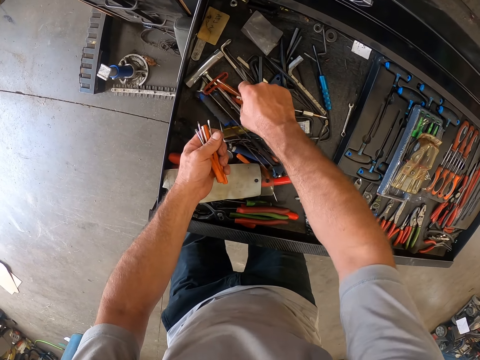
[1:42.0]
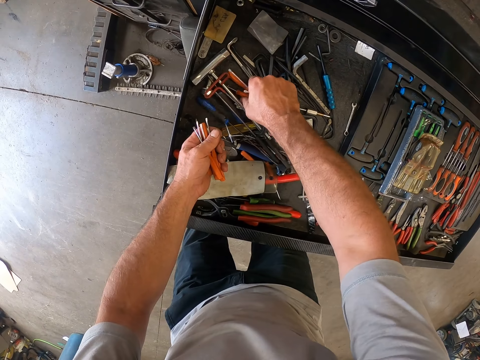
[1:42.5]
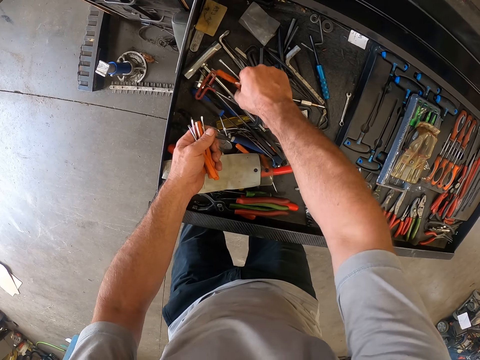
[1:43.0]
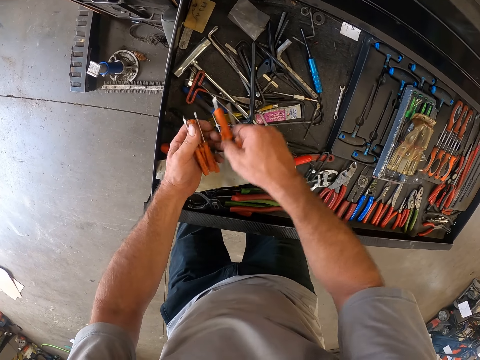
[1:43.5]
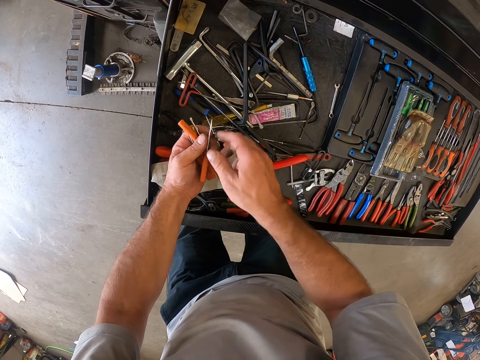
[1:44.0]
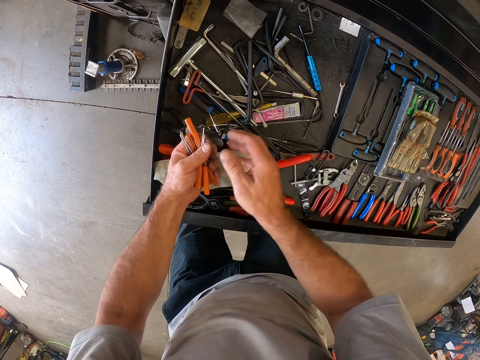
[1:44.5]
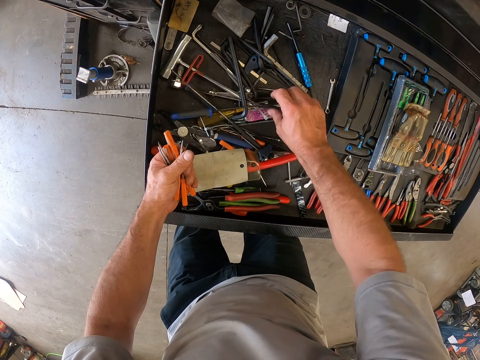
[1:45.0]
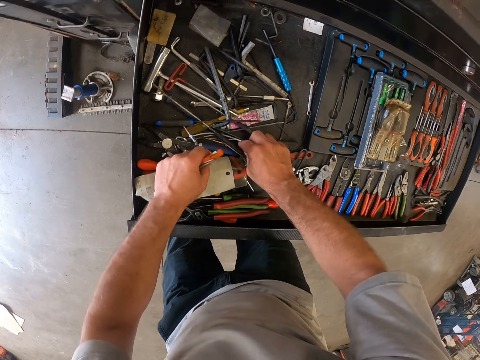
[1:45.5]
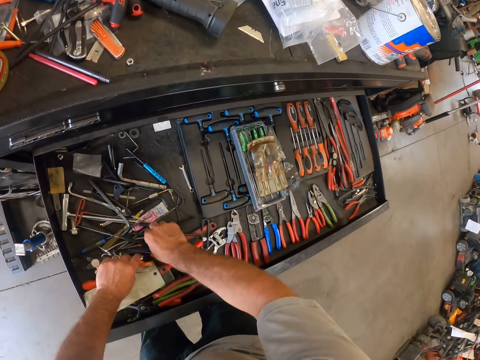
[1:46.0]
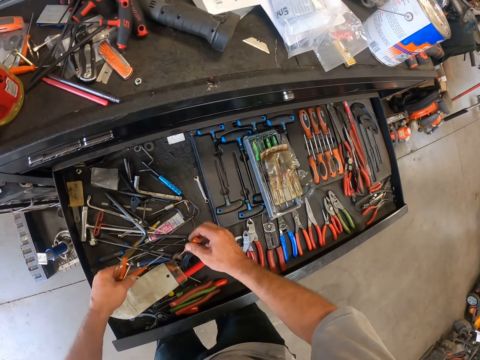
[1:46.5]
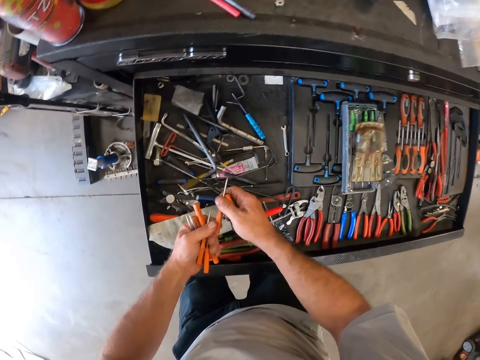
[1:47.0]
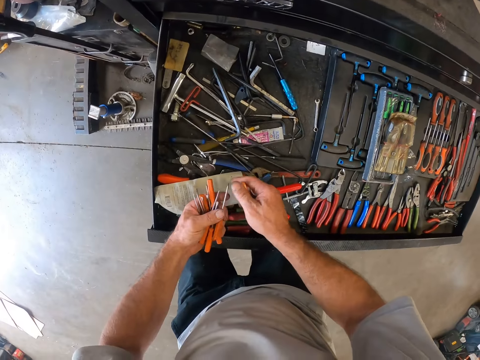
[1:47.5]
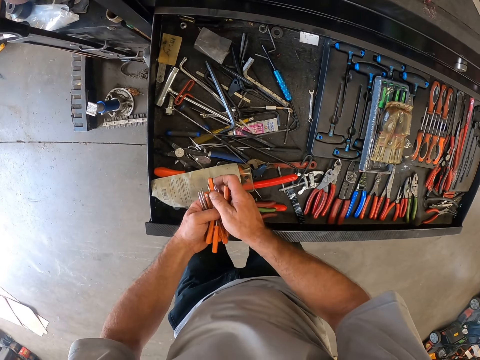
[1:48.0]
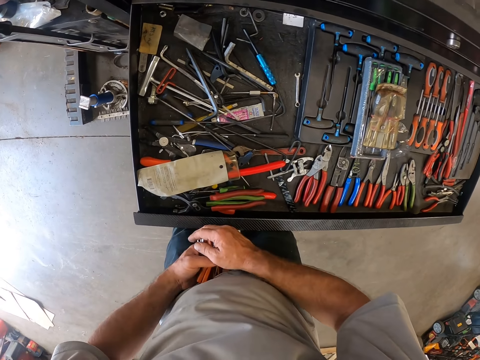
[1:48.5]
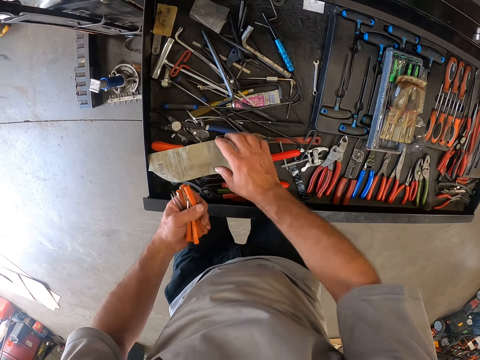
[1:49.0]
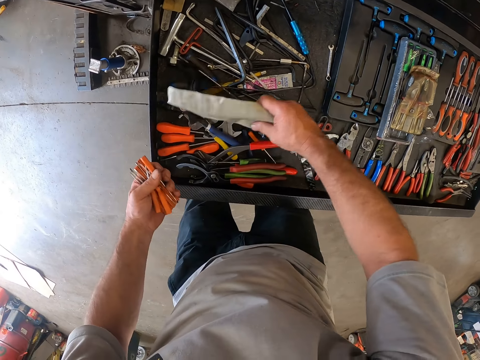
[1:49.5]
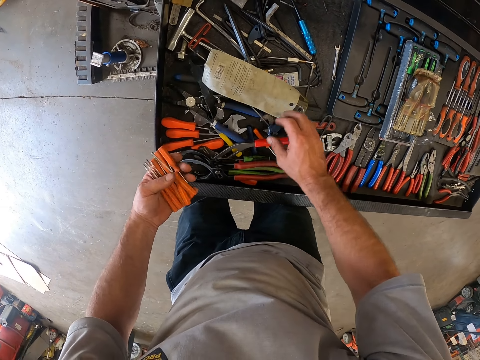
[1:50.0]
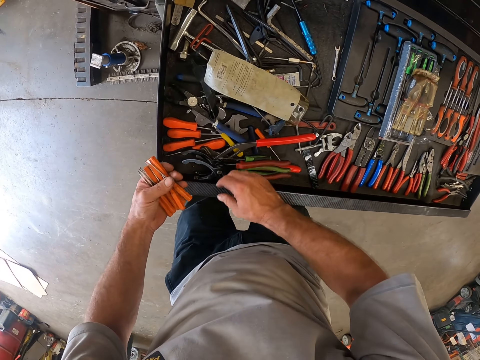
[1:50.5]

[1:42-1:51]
The camera wearer picks up a screwdriver in the drawer with his right hand. He passes the screwdrivers to his left hand. He picks up a screwdriver in the drawer with his right hand. He picks up a screwdriver in the drawer with his left hand. He passes the screwdriver to his left hand. He arranges the screwdrivers in his left hand. He adjusts the allen key pack in the drawer.

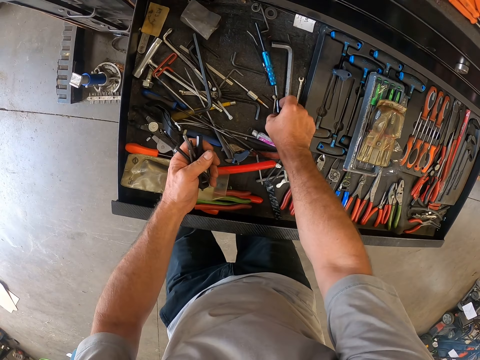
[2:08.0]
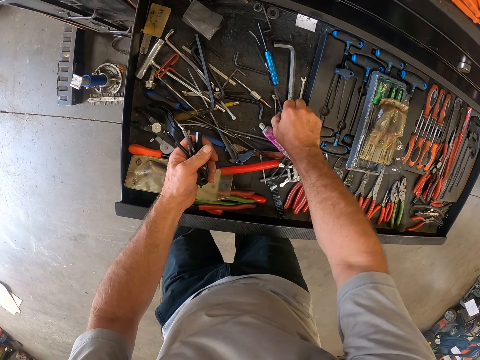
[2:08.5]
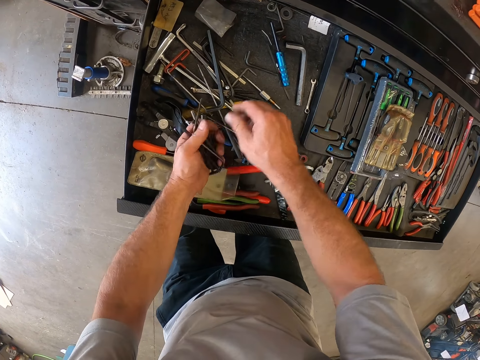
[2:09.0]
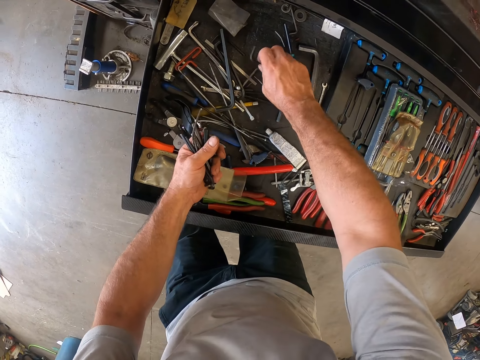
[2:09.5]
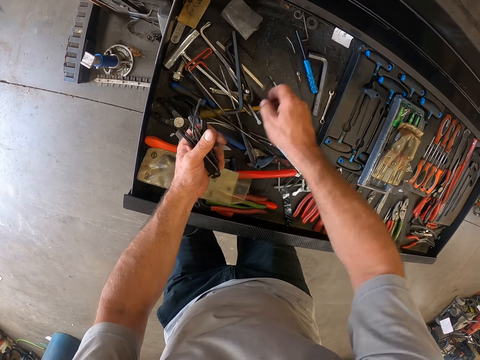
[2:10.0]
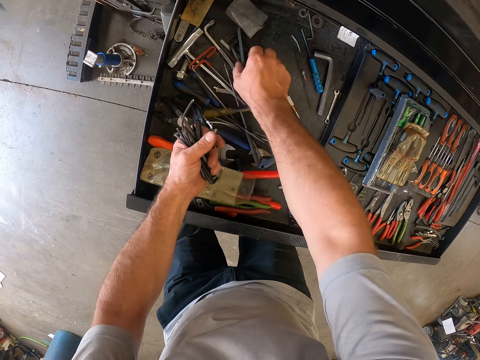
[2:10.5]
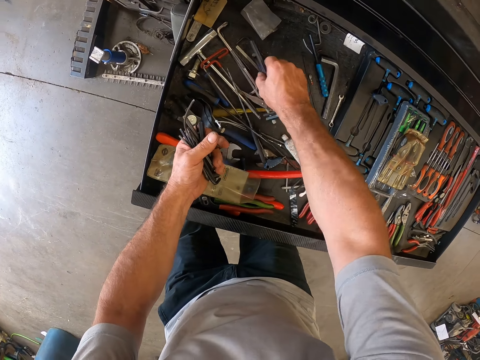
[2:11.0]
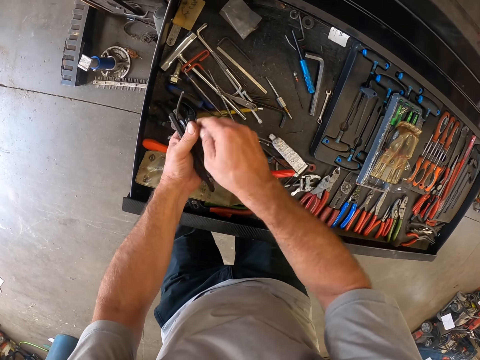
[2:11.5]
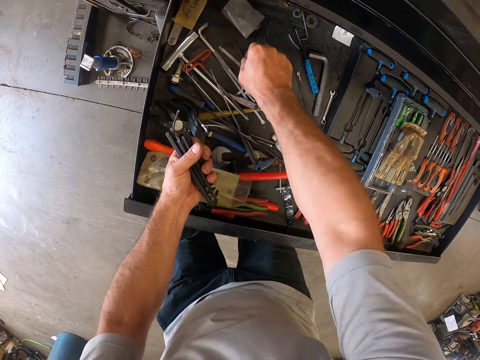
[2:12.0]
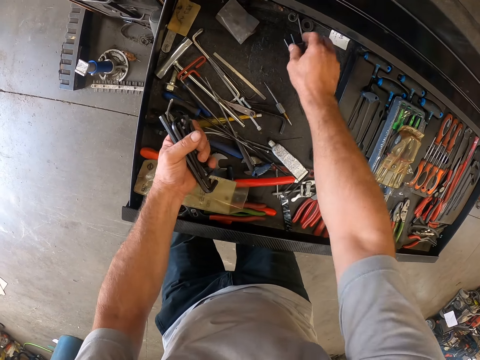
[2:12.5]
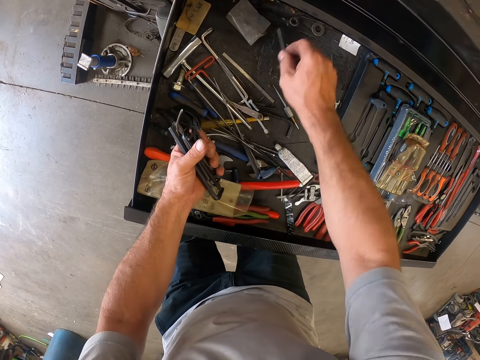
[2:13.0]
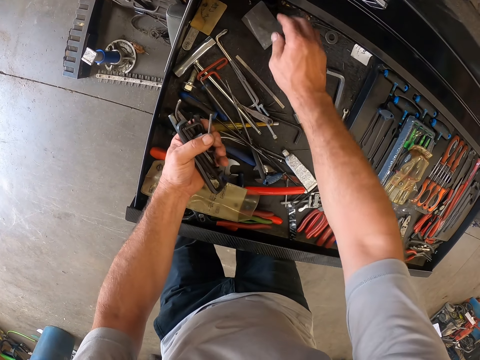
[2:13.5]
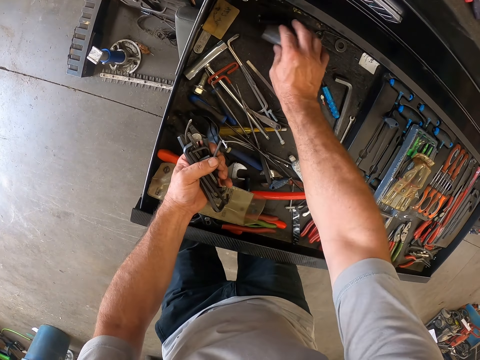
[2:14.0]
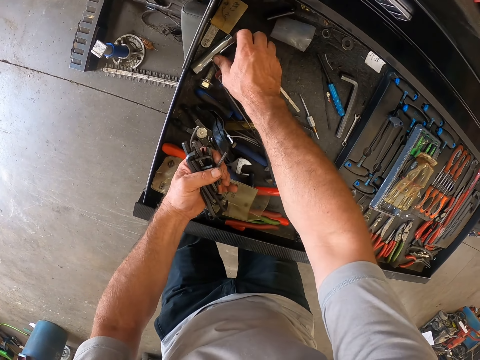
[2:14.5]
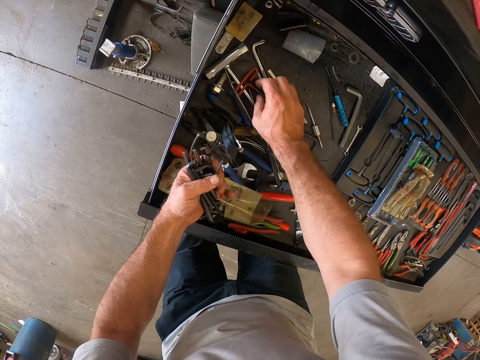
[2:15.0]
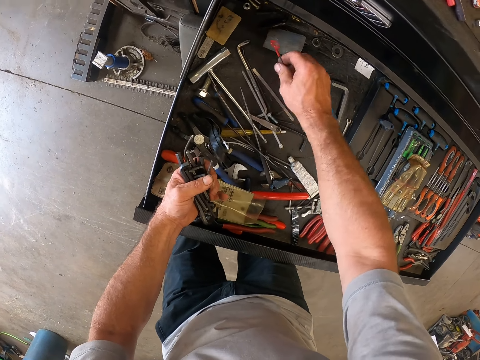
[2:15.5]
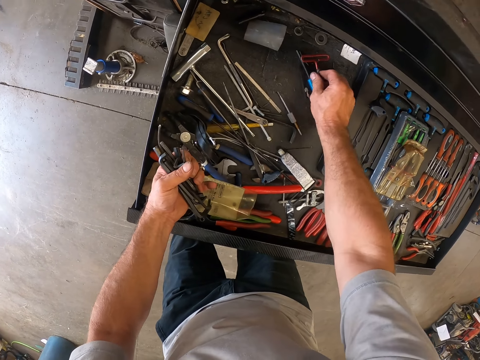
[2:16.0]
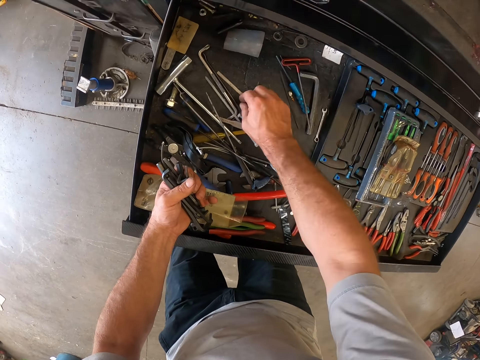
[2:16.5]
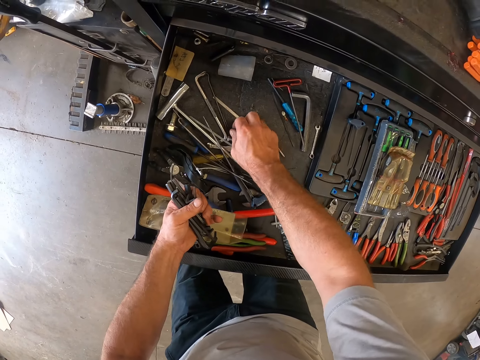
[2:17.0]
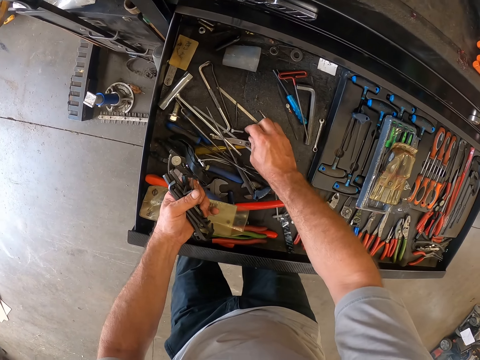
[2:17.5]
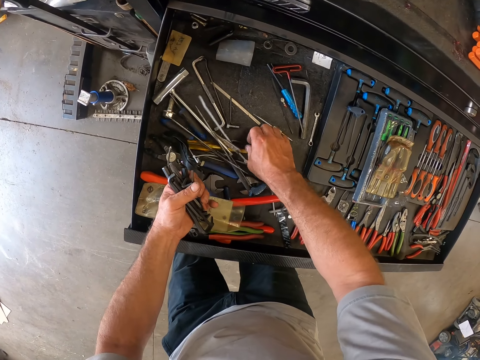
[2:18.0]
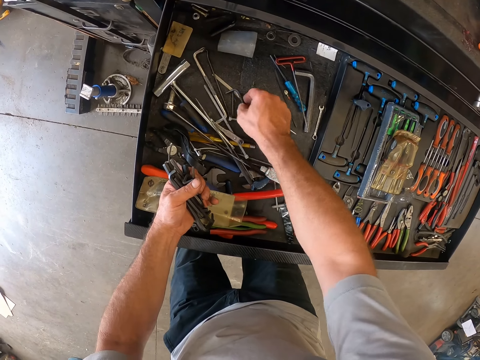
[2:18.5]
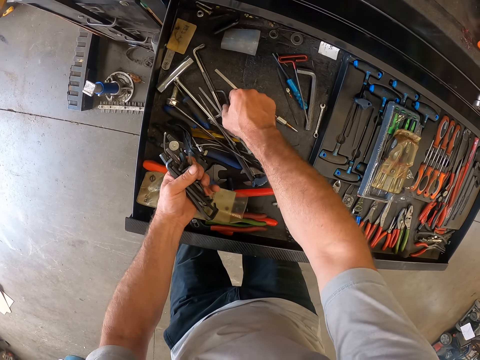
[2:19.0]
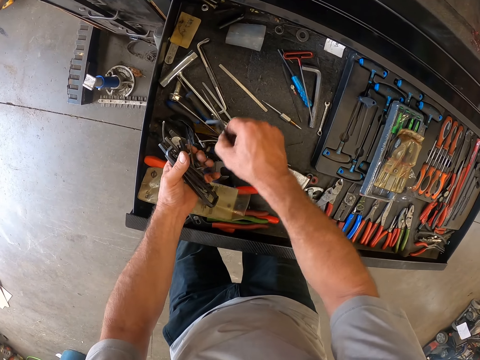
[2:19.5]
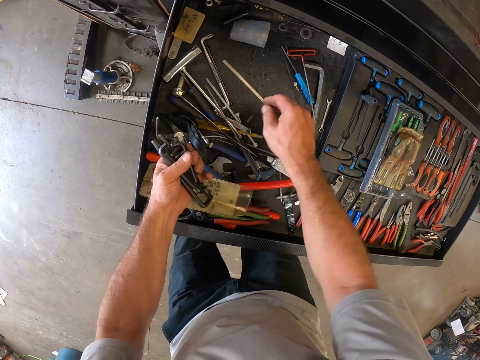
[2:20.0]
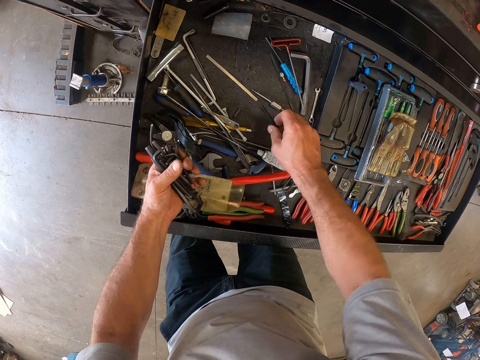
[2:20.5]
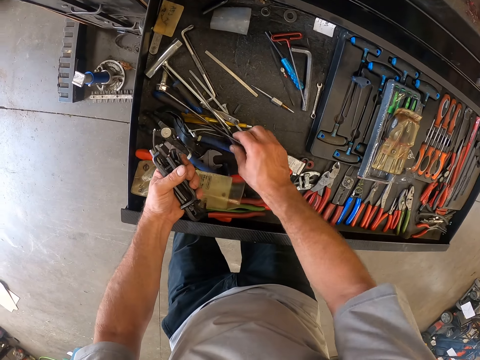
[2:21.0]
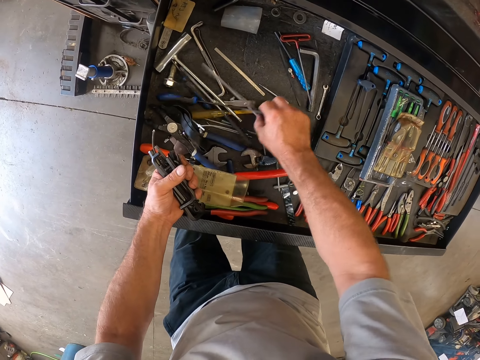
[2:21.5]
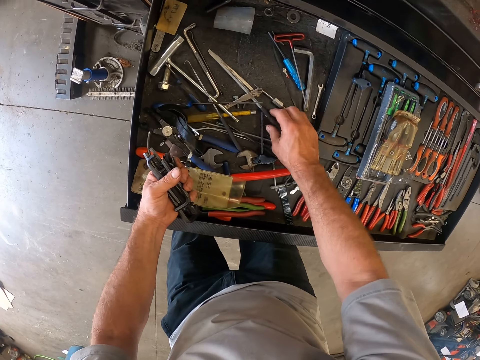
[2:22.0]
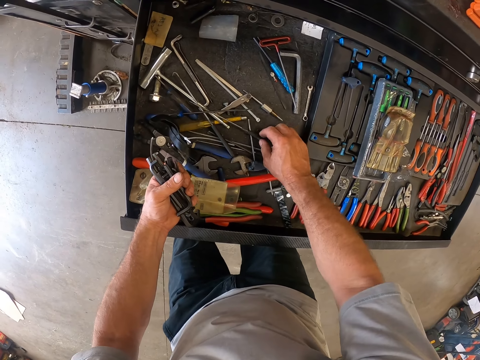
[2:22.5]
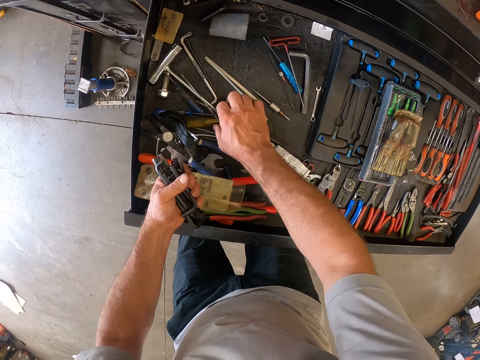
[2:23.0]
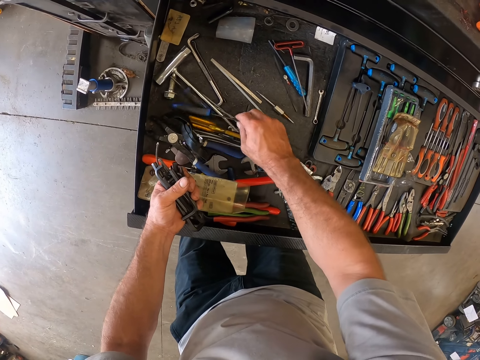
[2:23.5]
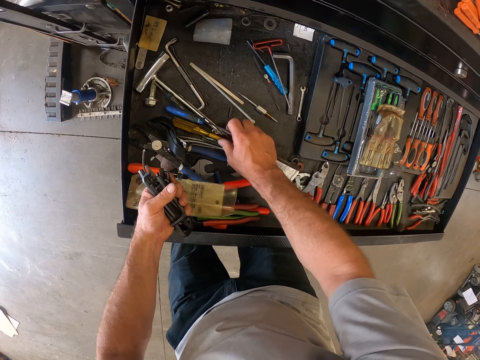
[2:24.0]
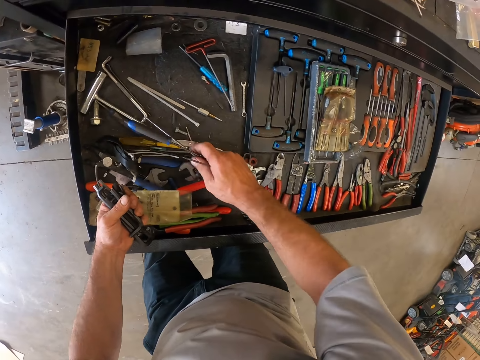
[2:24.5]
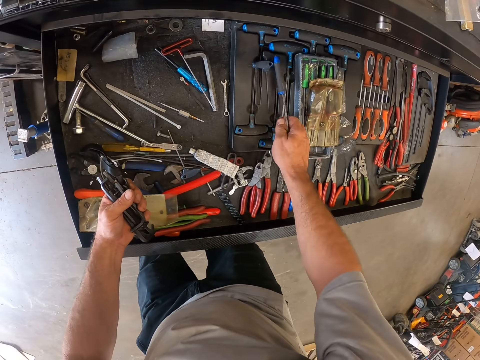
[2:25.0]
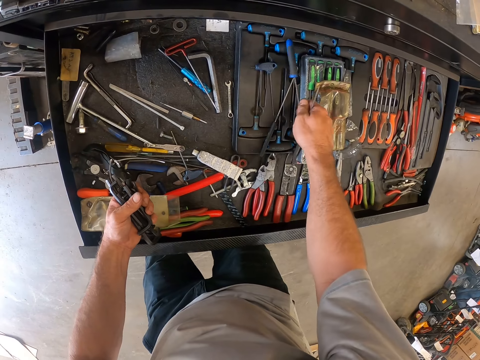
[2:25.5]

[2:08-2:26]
The camera wearer takes more tools from the tool box drawer. He passes the allen keys to his left hand. He picks up some allen keys with his right hand in the drawer. He passes the allen keys to his left hand. He picks up some allen keys with his right hand in the drawer. He passes the allen keys to his left hand. He picks up an allen key with his right hand in the drawer. He passes the allen key to his left hand. He picks up an allen key with his right hand in the drawer. He passes the allen key to his left hand. He arranges the tools in the drawer. He picks up an allen key with his right hand in the drawer. He does it again. He passes the allen keys to his left hand. He picks up an allen key with his right hand in the drawer. He passes the allen key to his left hand. He arranges the tools in the drawer.
